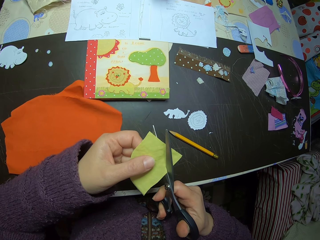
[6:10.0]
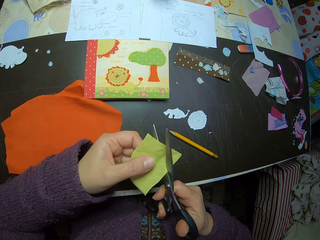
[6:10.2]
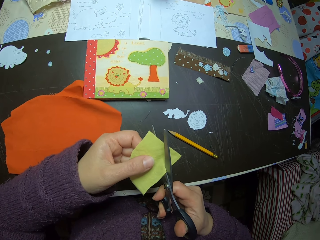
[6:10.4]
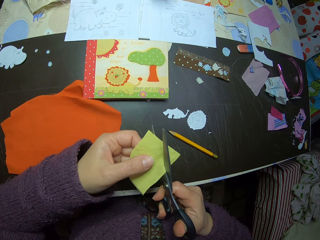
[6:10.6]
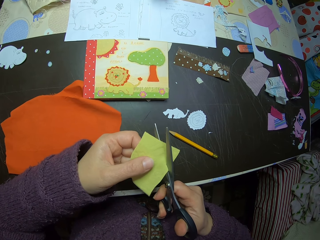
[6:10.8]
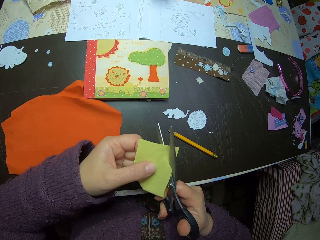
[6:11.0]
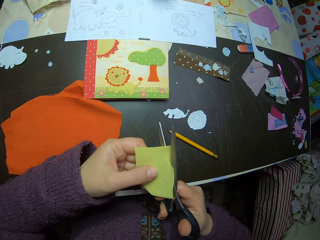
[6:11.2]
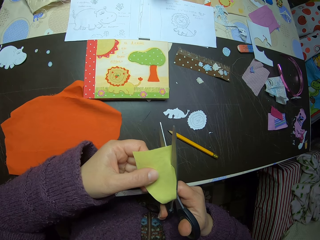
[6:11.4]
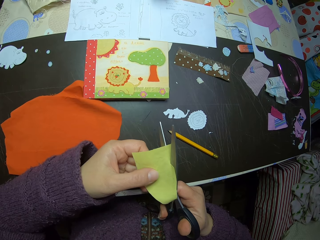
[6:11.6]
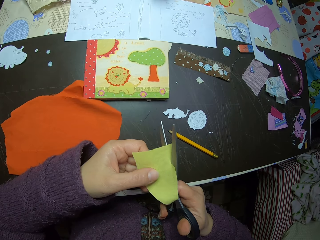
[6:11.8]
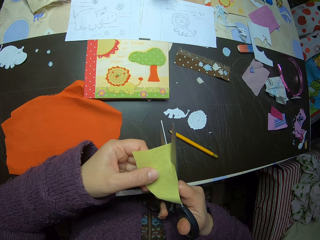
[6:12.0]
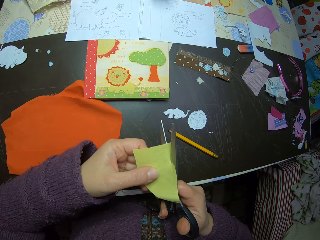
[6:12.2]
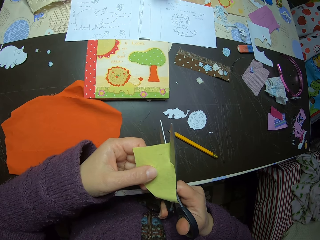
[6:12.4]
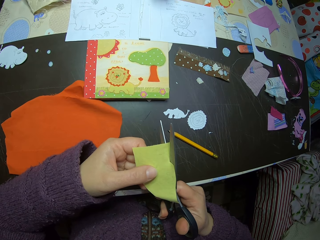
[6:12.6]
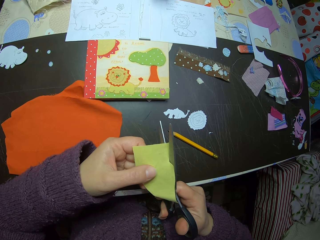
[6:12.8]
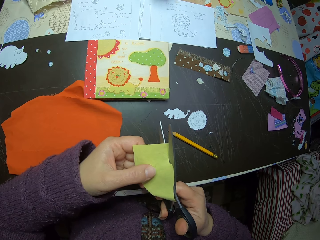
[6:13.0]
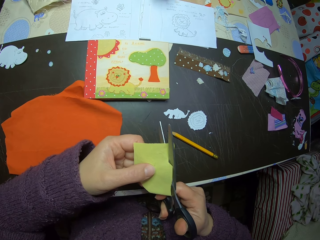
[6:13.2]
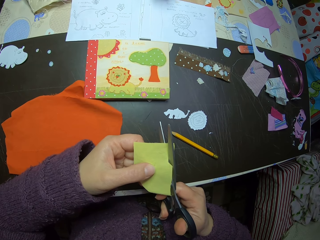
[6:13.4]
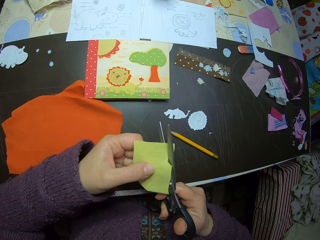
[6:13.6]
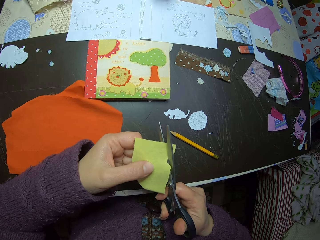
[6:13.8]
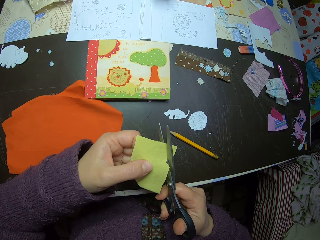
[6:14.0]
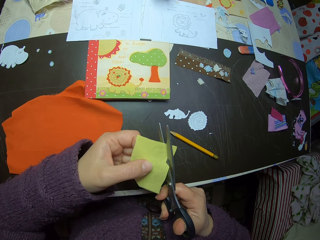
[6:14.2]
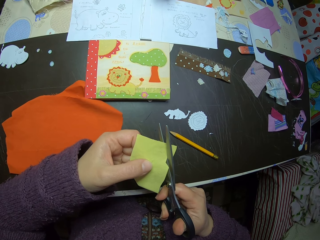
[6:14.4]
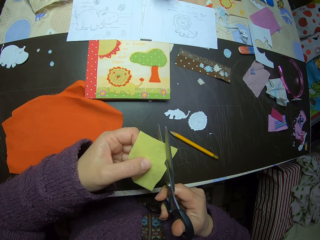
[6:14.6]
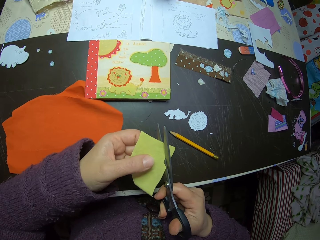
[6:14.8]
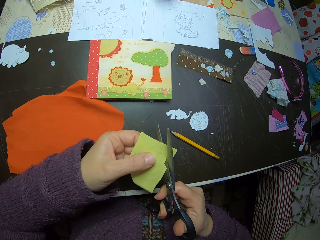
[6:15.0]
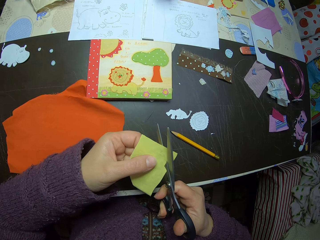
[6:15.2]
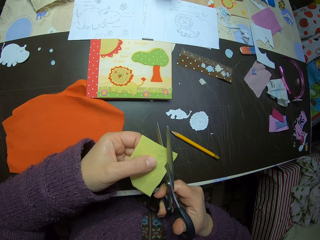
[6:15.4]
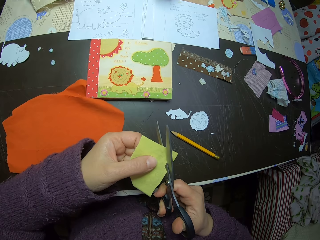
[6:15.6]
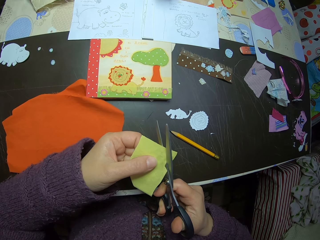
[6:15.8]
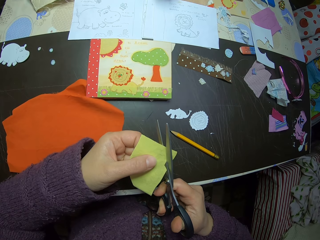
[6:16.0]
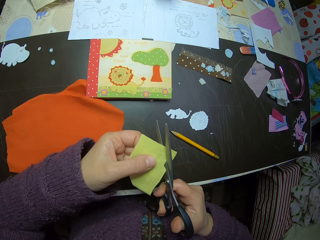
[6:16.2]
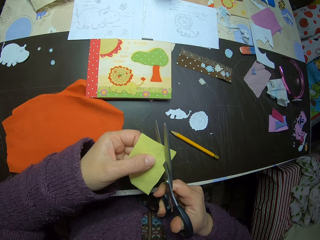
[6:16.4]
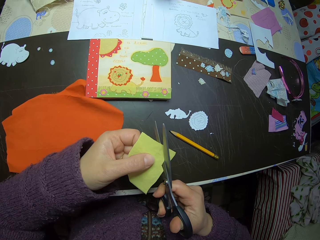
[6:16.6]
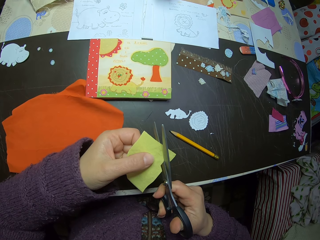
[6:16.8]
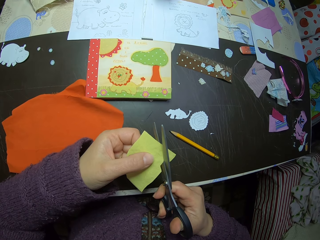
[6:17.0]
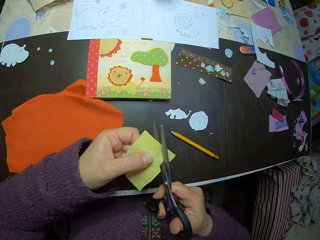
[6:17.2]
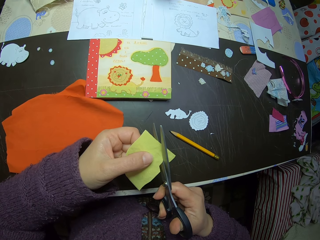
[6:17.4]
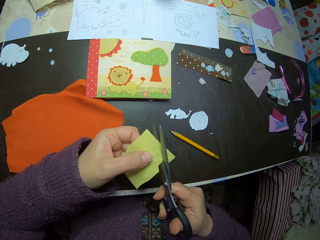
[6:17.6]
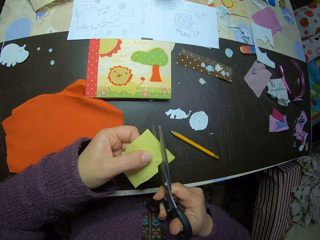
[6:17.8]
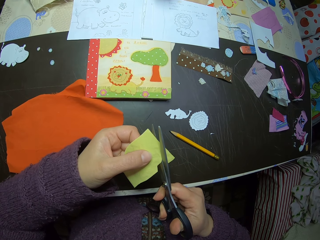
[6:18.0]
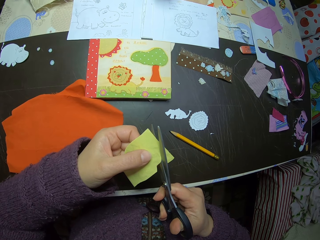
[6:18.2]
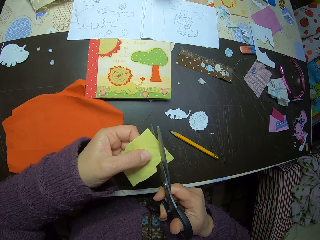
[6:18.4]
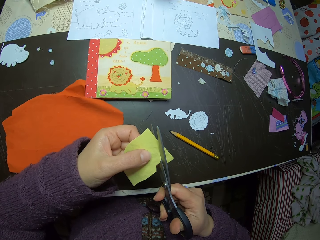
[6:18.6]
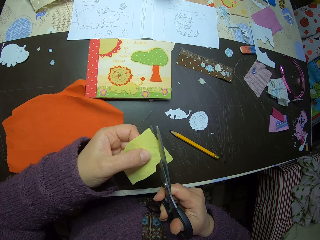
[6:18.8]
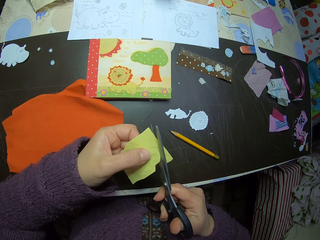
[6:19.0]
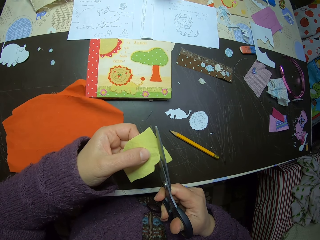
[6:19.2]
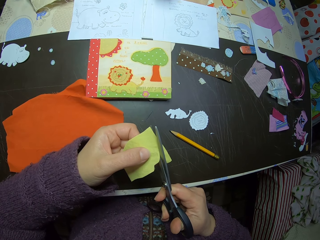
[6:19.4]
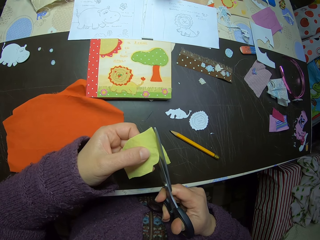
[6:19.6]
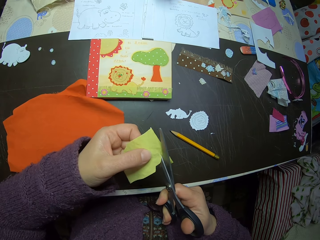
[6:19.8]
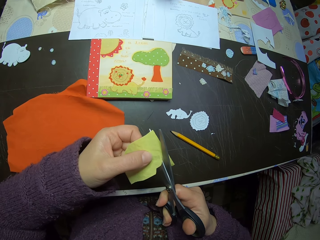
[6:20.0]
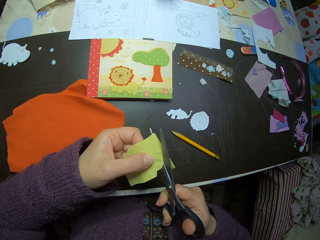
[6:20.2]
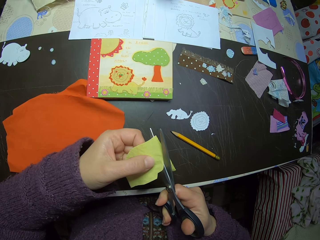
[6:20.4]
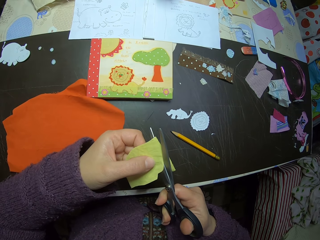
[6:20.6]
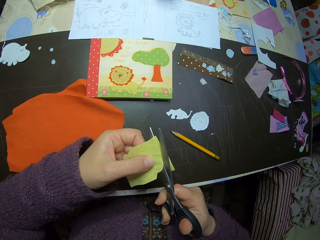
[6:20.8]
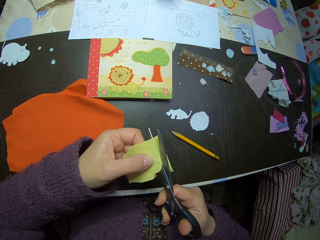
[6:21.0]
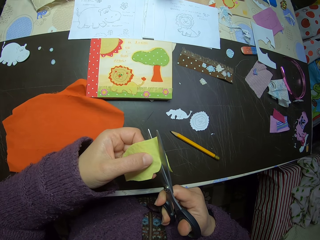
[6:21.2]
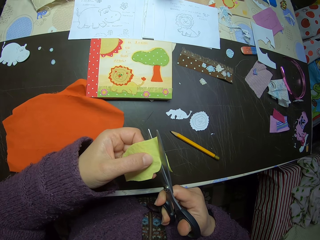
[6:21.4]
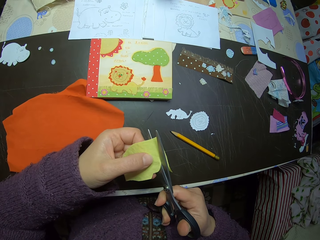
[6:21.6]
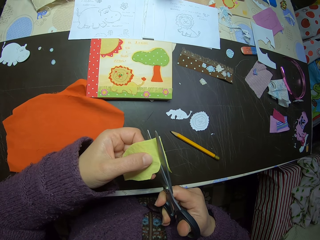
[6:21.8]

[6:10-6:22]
The camera wearer adjusts the yellow piece of fabric with her left hand.

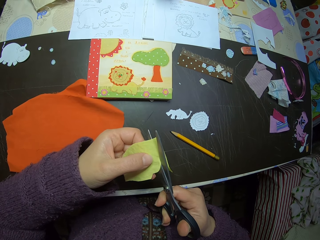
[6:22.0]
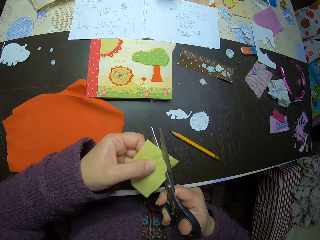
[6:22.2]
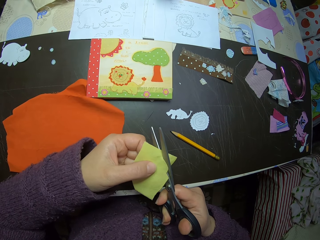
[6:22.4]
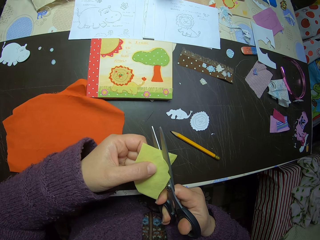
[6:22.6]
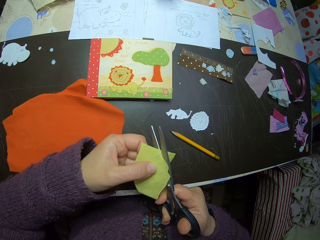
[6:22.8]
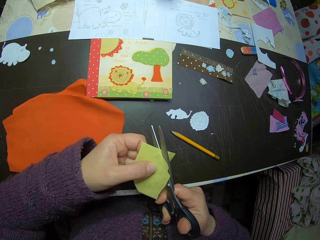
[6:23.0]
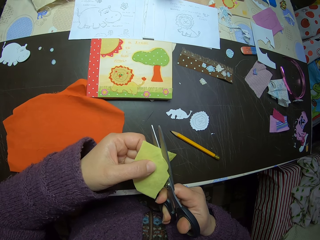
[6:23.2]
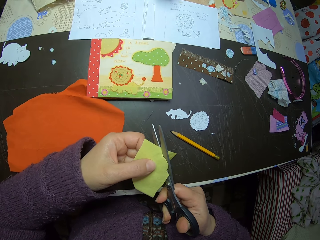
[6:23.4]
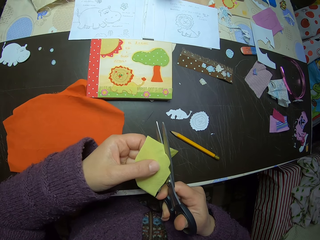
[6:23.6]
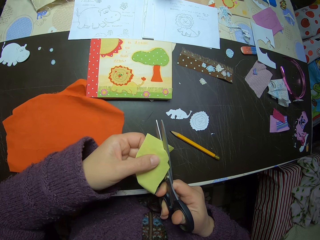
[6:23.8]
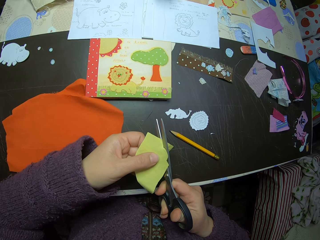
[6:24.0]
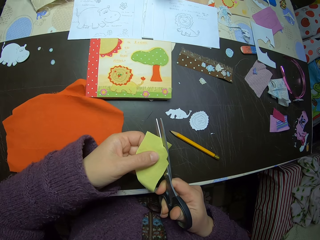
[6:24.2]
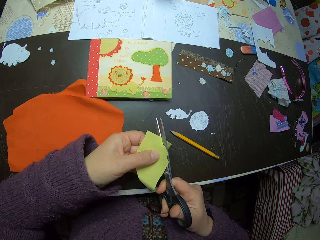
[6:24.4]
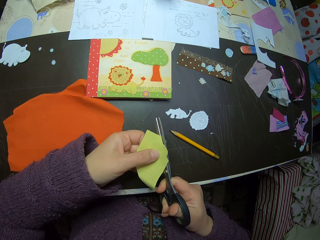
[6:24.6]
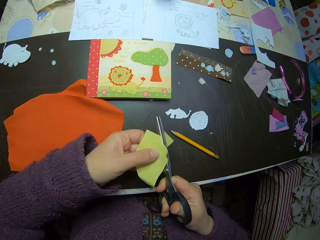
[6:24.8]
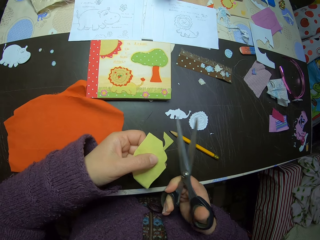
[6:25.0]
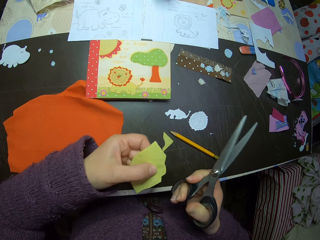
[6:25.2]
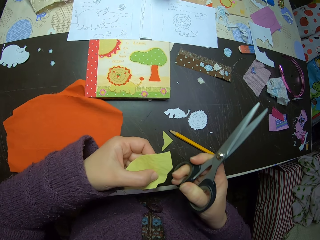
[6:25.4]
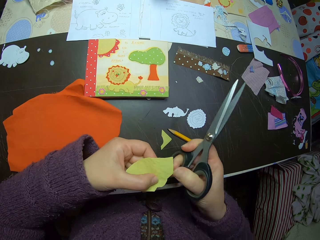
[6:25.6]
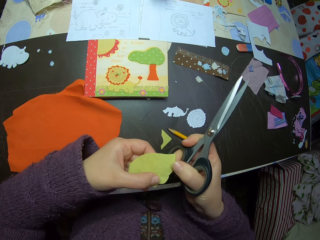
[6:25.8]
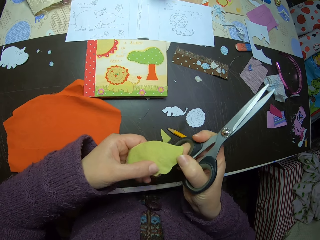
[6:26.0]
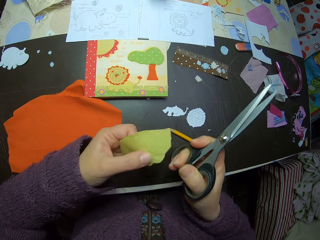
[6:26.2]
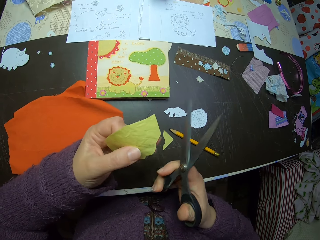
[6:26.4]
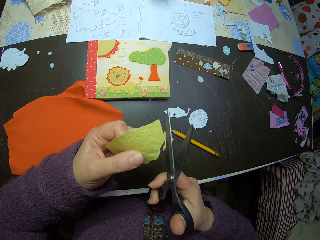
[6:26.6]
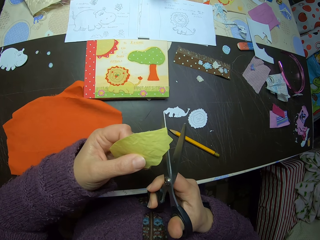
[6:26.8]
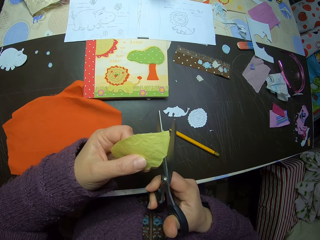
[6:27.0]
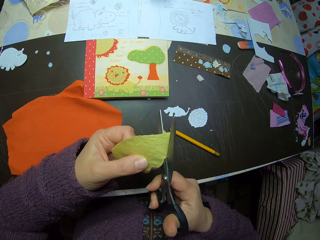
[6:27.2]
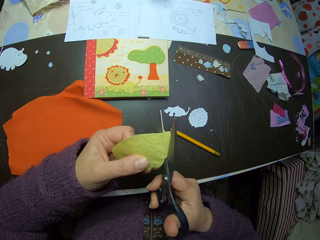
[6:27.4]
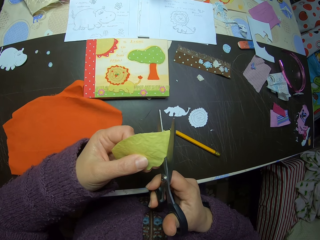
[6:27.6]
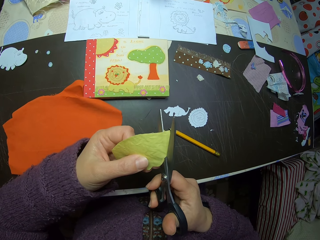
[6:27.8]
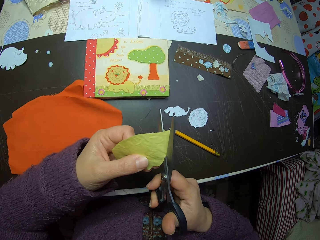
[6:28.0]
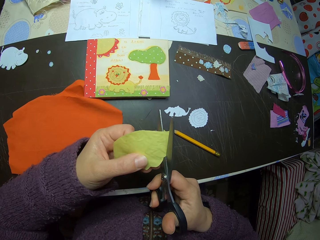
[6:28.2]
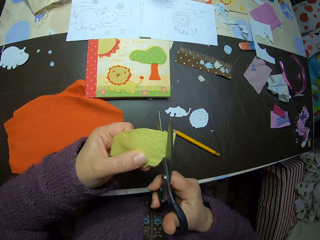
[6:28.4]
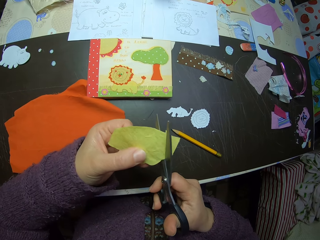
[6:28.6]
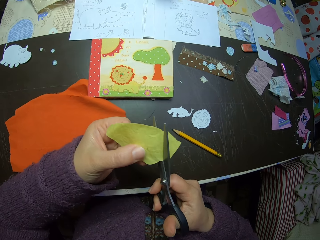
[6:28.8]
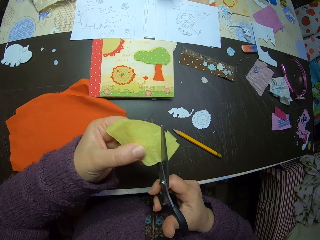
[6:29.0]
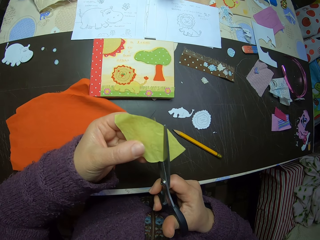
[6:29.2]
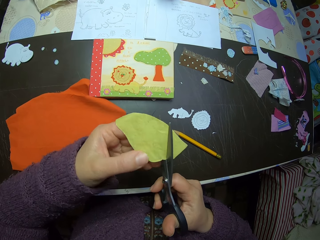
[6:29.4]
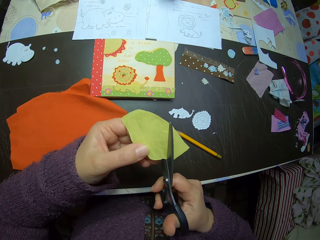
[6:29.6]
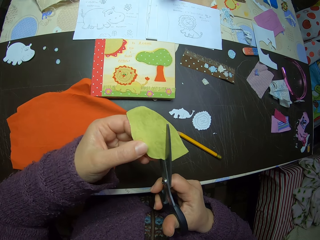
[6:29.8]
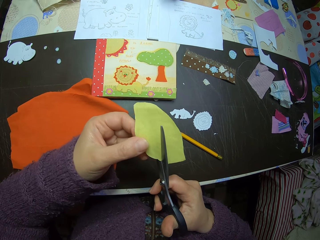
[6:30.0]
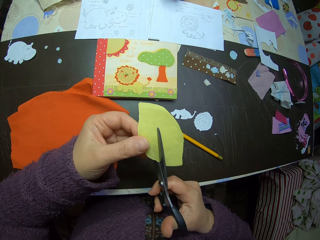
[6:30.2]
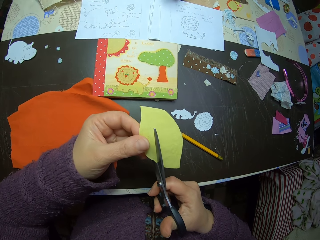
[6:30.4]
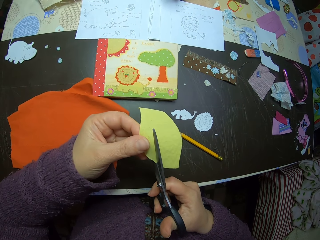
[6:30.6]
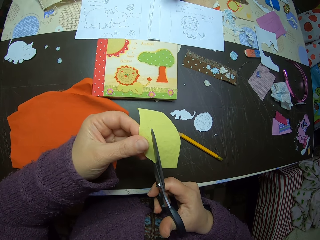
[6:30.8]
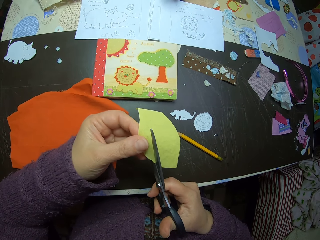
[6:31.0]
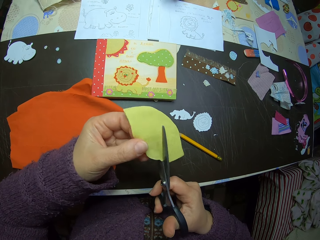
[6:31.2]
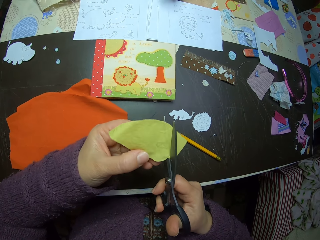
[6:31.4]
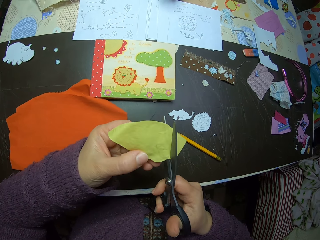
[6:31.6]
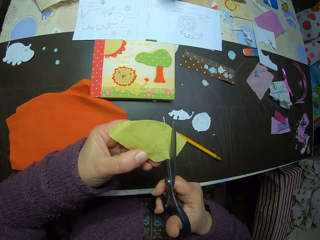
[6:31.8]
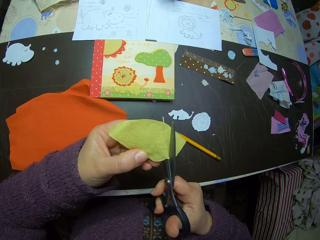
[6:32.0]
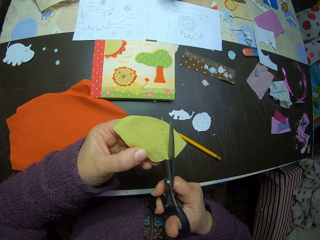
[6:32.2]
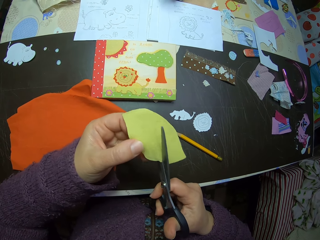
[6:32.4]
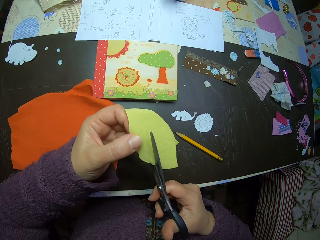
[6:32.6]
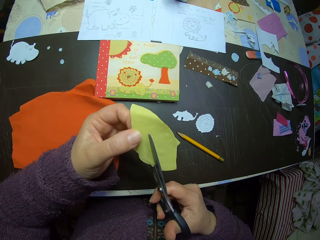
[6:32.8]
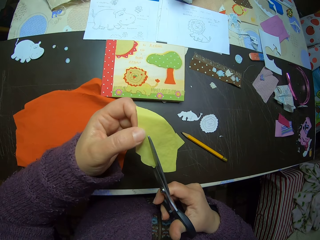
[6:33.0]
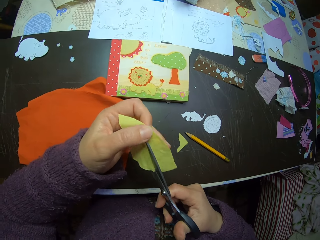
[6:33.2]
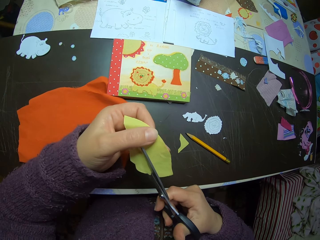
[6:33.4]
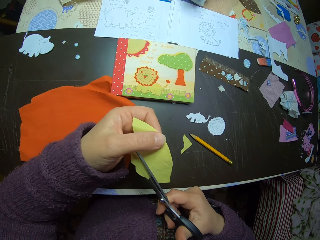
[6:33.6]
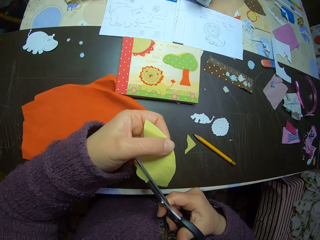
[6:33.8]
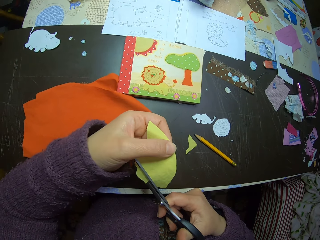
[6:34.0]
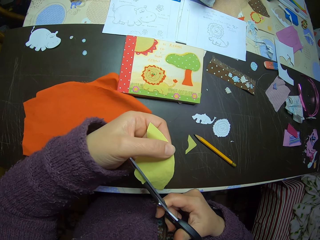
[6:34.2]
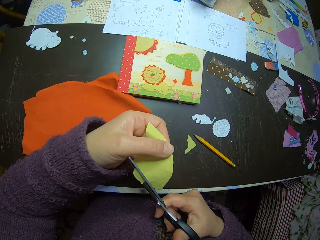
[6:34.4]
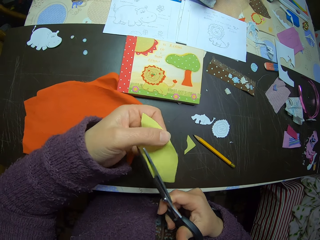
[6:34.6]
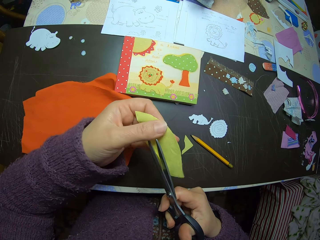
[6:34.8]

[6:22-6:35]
The camera wearer drops the cut-out piece of fabric on the table. She adjusts the yellow piece of fabric with both hands. She cuts the yellow piece of fabric with the scissors in her right hand. She adjusts the yellow piece of fabric with her left hand.
